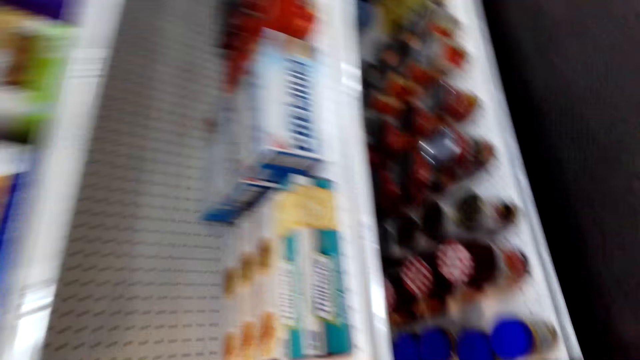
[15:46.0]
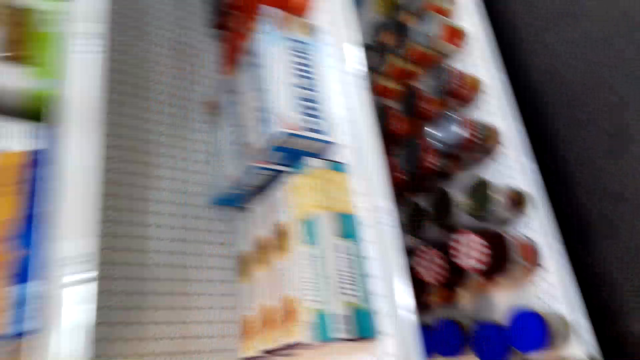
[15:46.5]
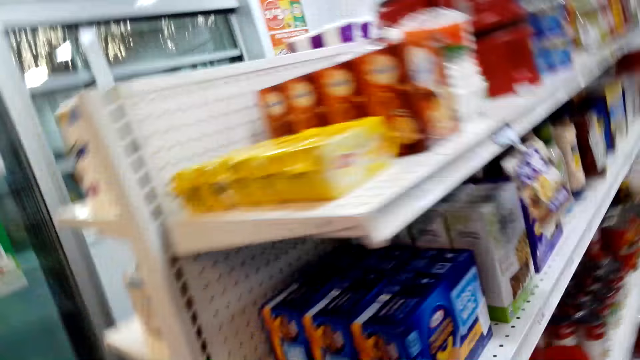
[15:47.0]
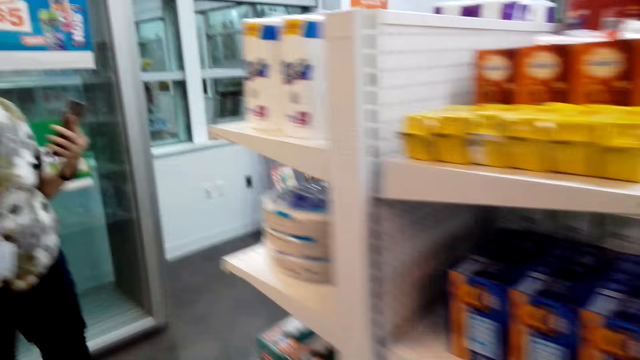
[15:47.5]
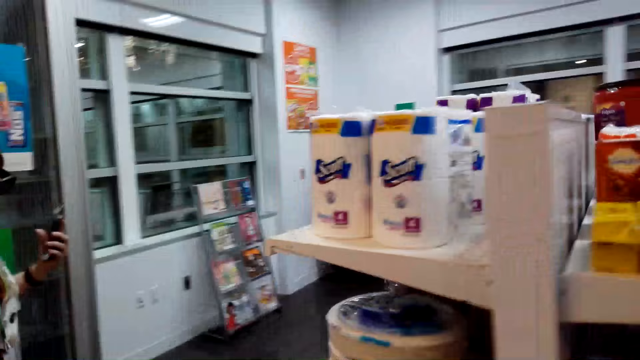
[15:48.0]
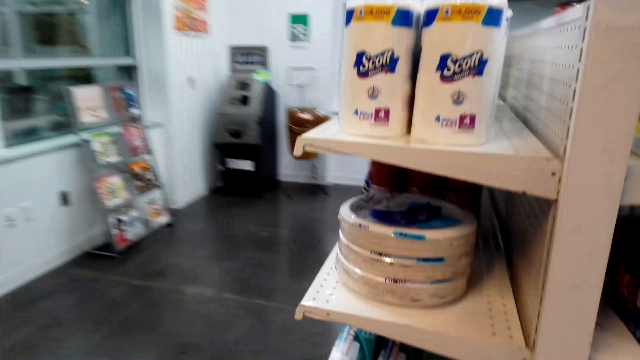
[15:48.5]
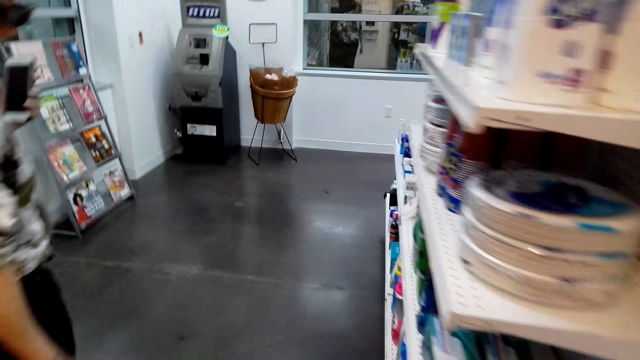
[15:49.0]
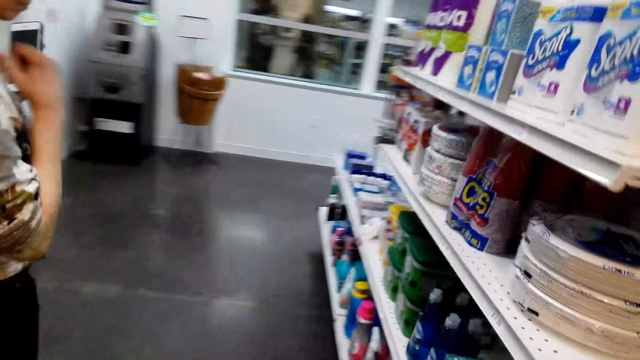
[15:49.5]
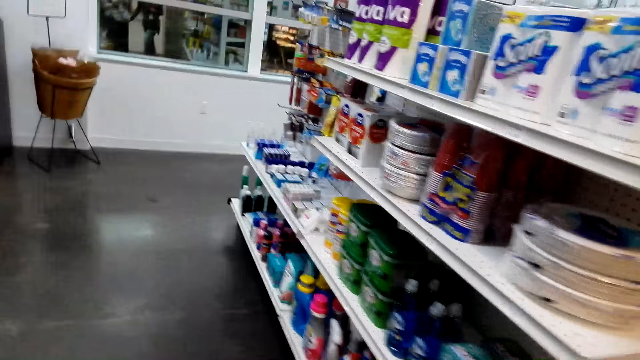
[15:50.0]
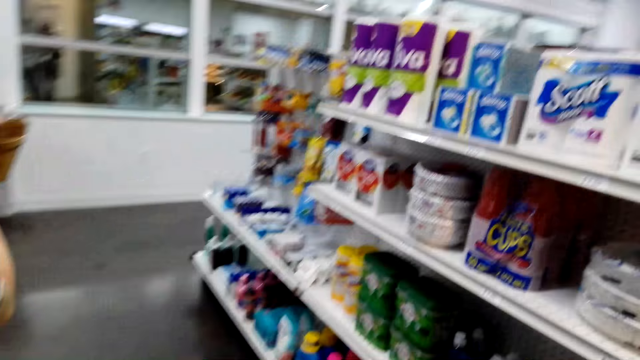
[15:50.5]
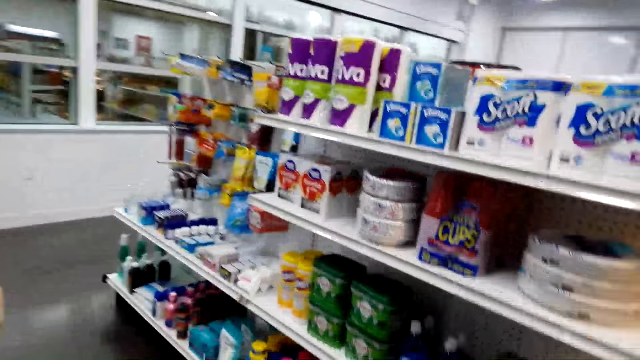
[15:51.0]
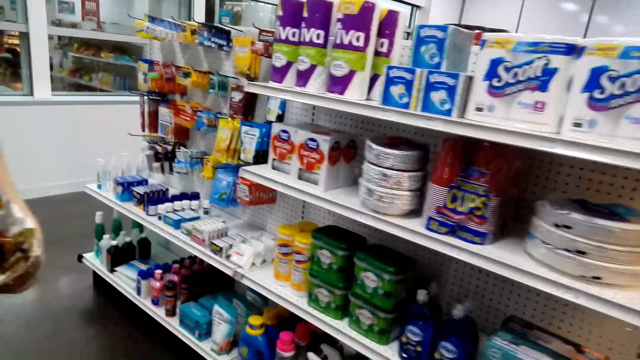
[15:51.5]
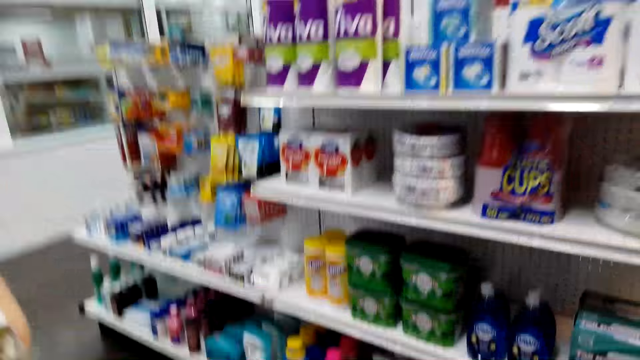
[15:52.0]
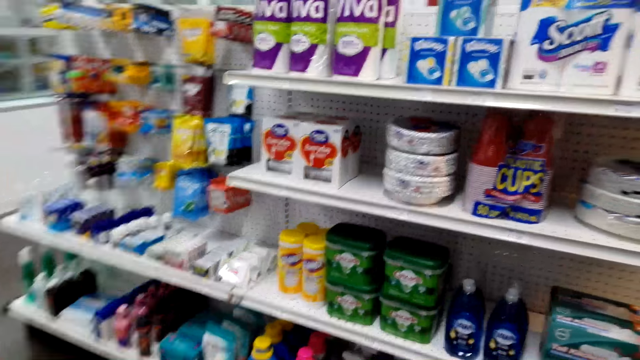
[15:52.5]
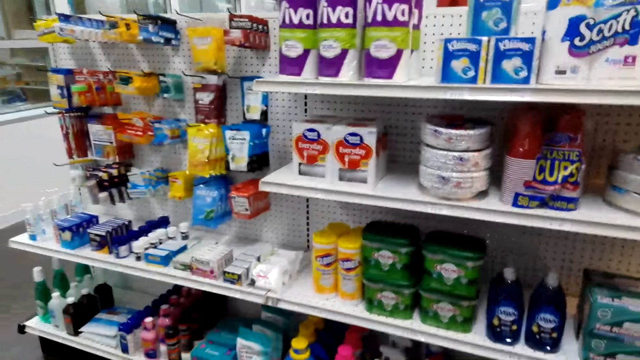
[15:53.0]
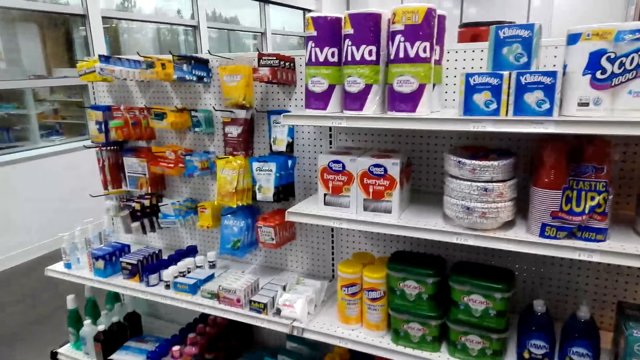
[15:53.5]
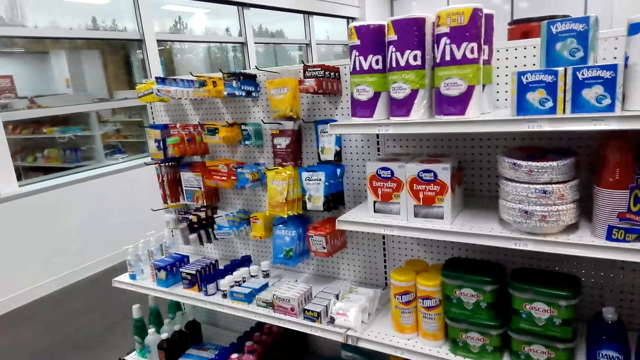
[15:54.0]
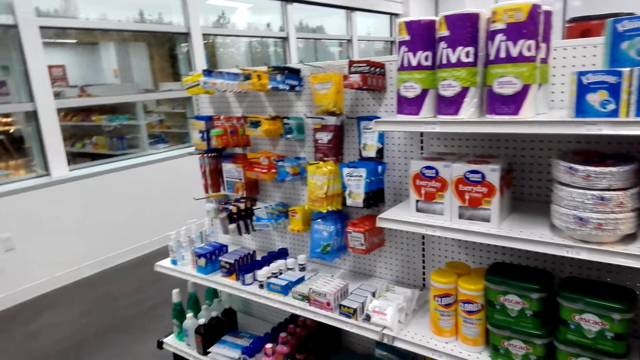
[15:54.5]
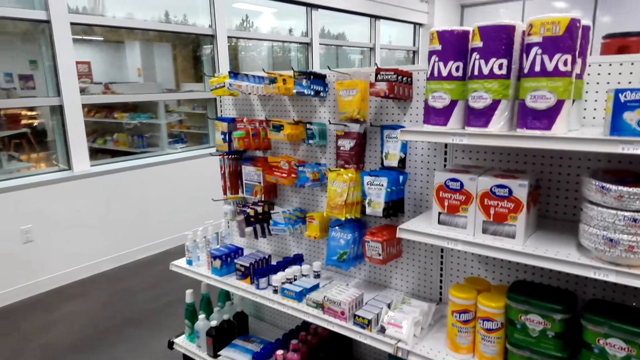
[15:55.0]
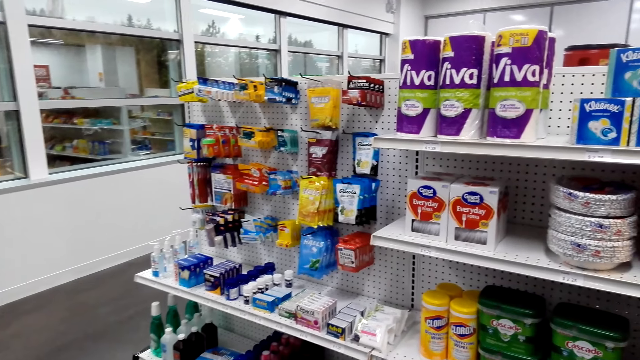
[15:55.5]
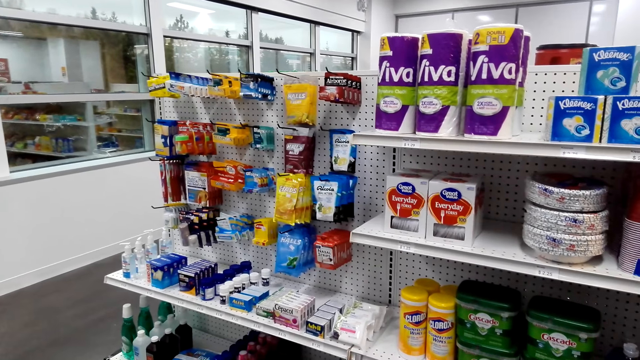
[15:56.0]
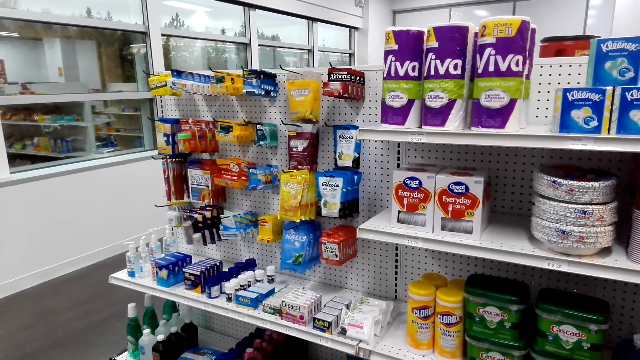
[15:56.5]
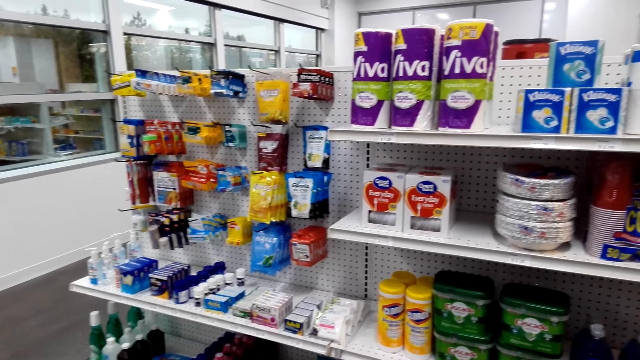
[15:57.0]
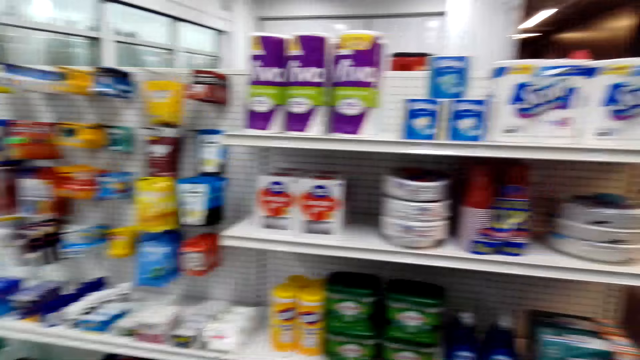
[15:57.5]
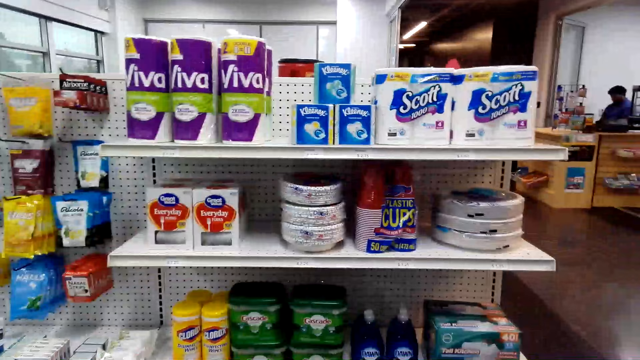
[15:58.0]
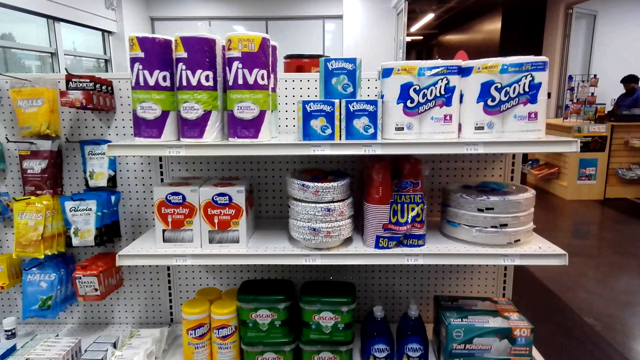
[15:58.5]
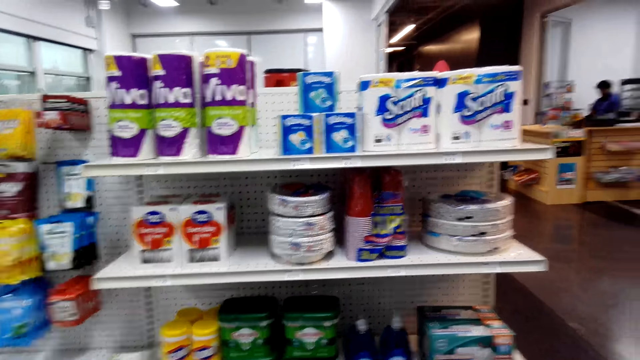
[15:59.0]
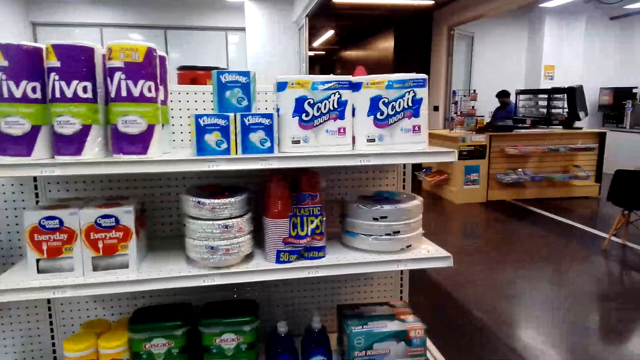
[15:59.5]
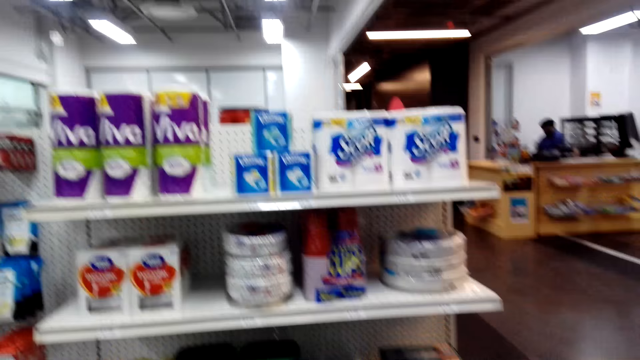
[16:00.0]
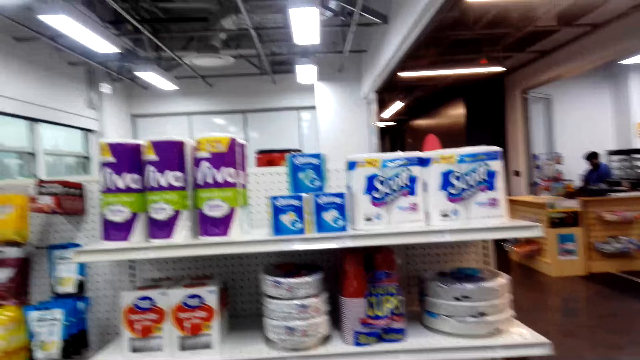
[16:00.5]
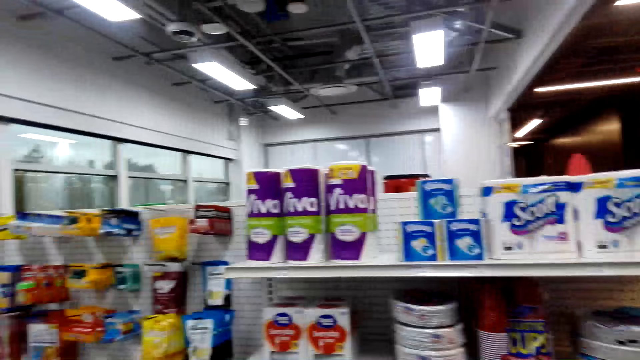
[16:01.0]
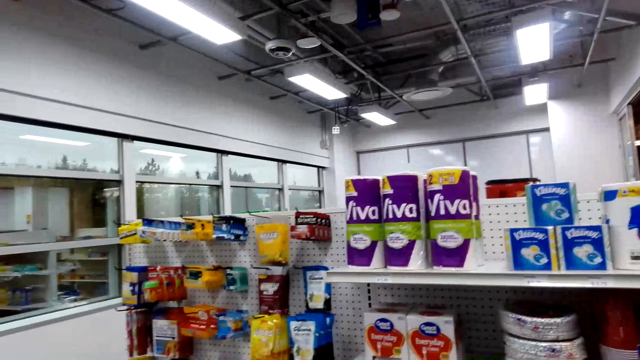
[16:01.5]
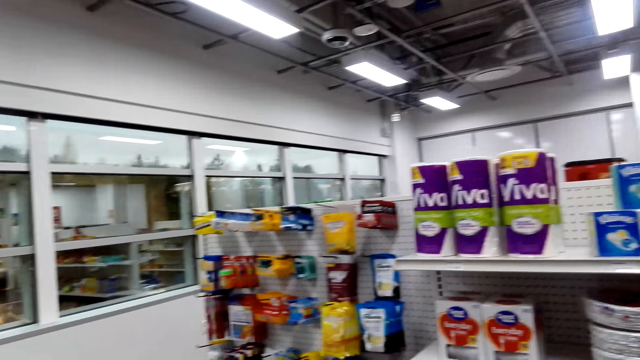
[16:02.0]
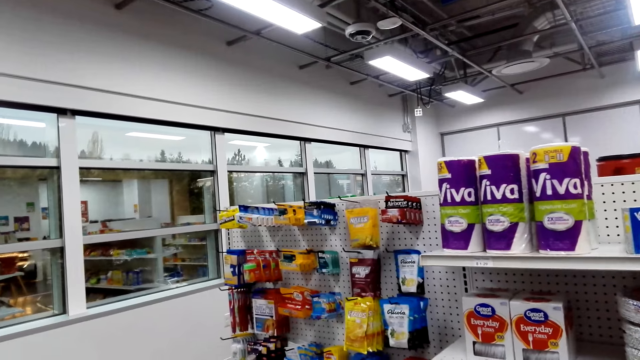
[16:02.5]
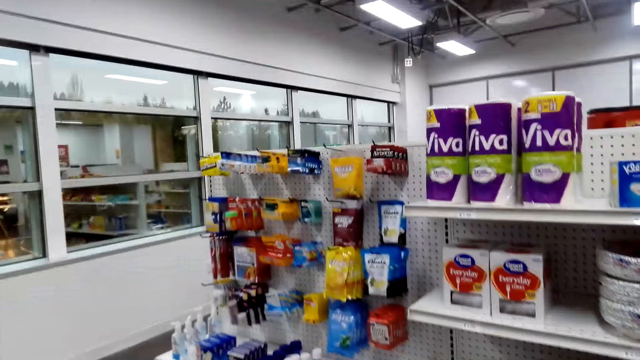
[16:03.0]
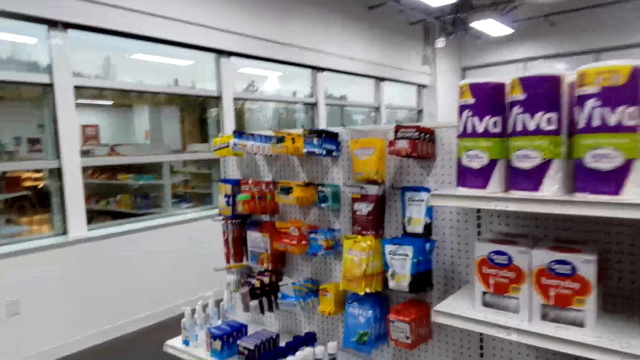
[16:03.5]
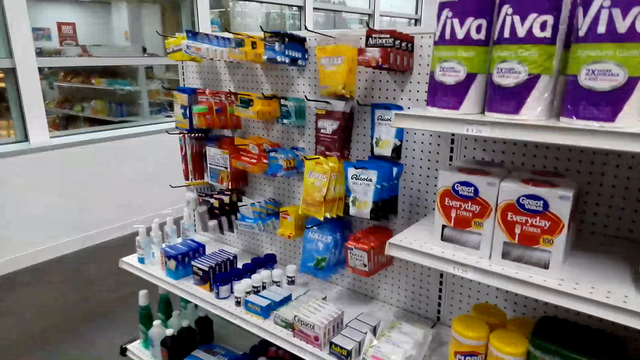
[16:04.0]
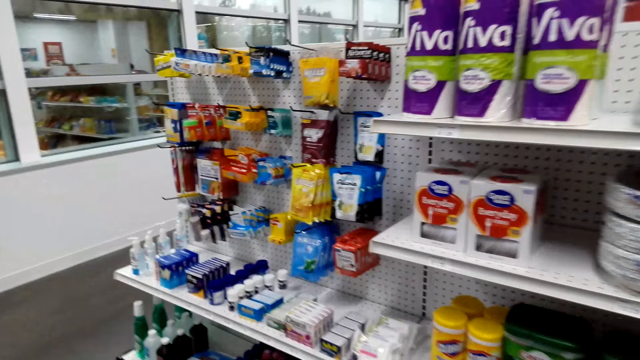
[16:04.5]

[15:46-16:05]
The camera wearer walks around the supermarket. They look around in the store.

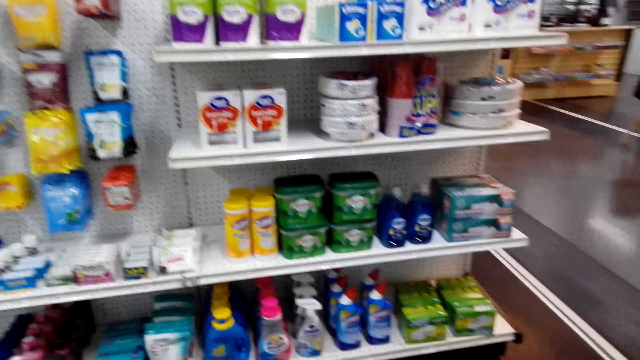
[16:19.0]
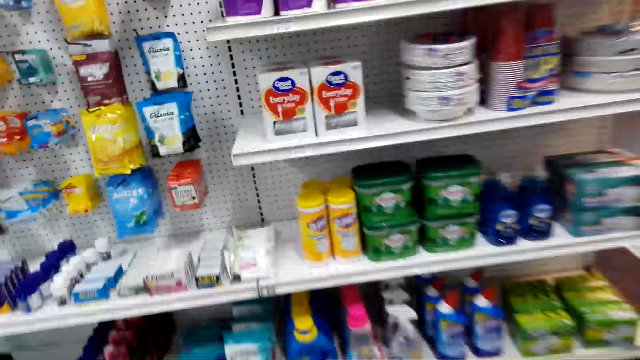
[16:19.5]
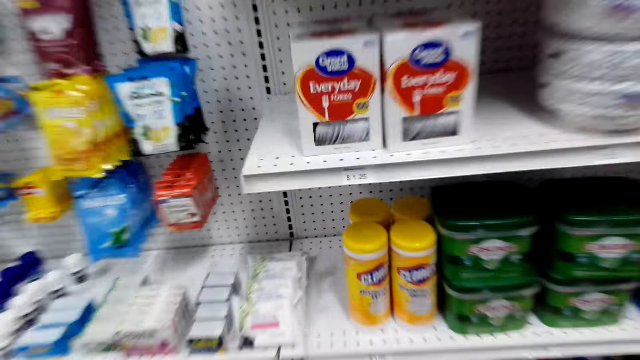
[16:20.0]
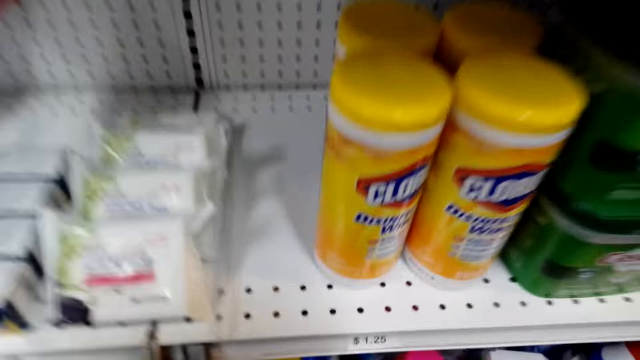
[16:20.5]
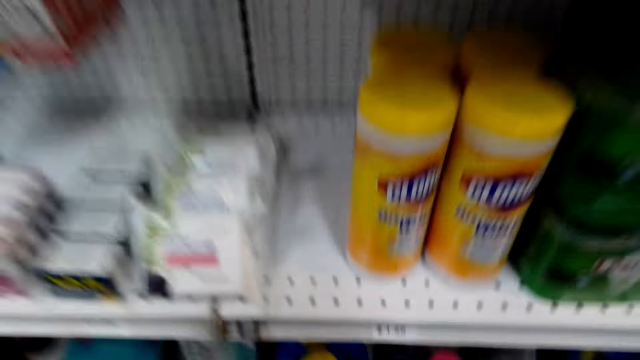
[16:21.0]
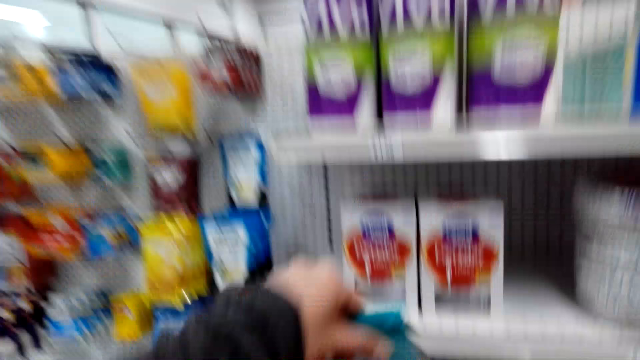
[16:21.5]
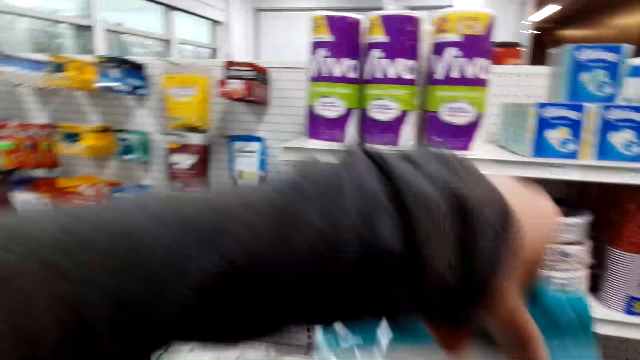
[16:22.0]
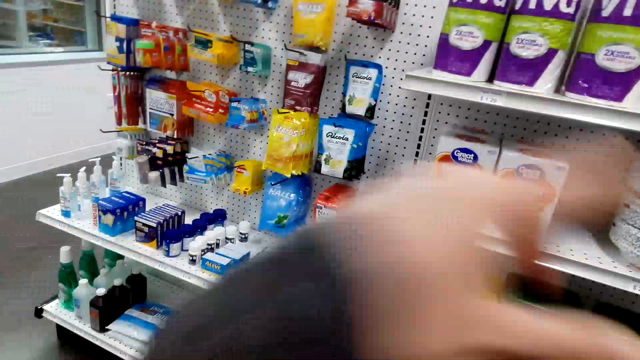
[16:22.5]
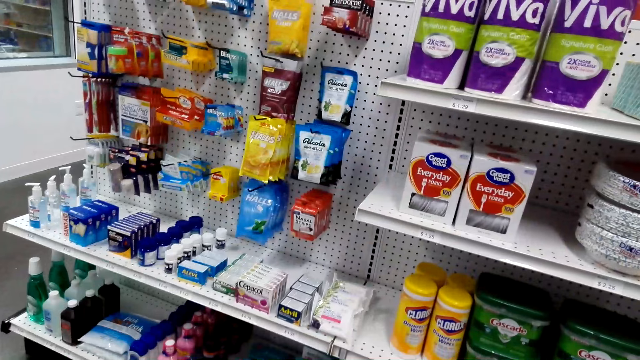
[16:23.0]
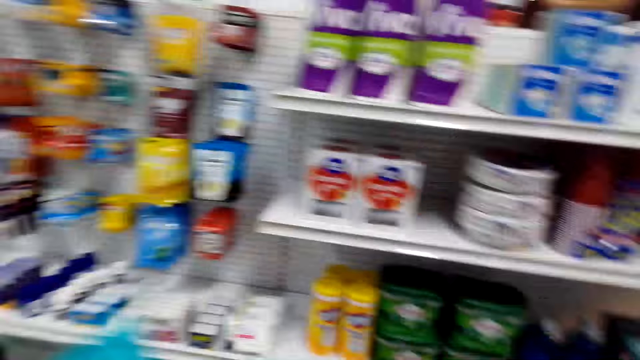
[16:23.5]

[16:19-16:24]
The camera wearer picks up a sore muscles and back soak pack from the shelf.
